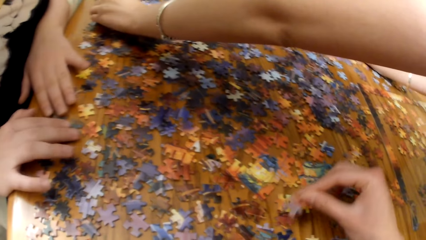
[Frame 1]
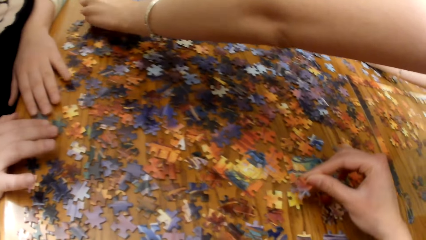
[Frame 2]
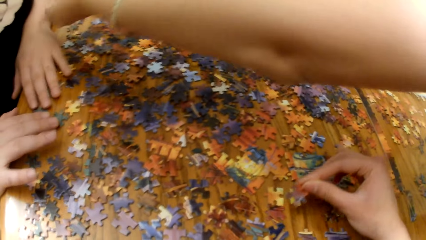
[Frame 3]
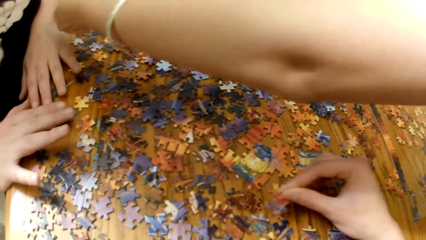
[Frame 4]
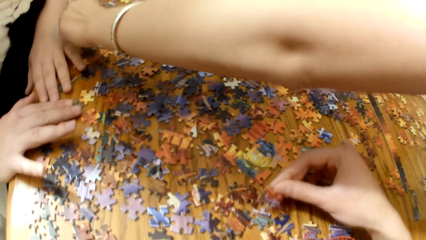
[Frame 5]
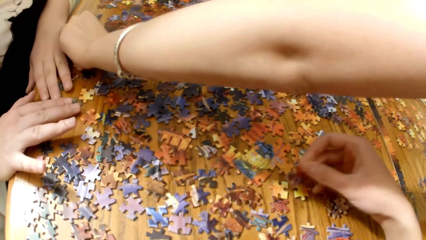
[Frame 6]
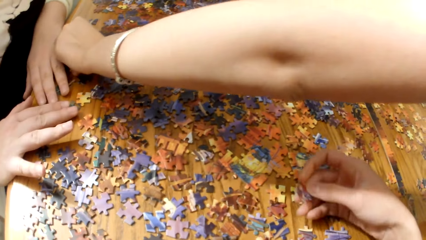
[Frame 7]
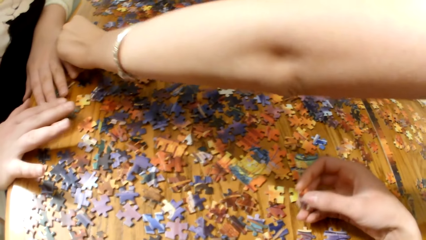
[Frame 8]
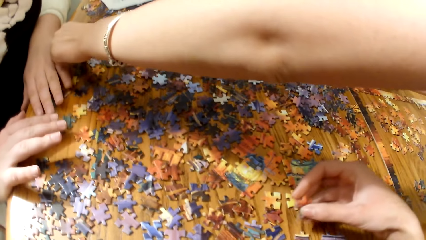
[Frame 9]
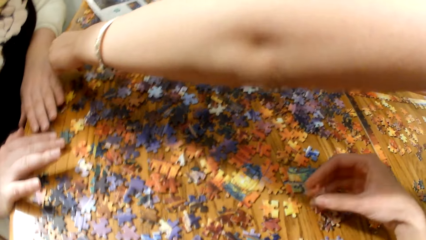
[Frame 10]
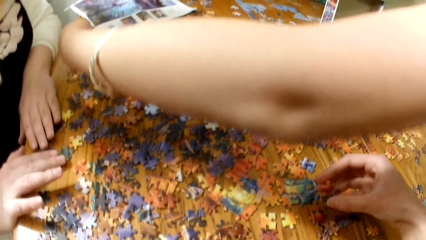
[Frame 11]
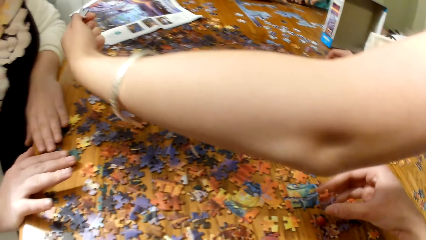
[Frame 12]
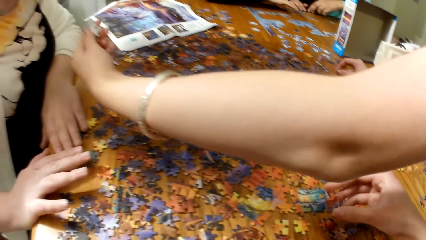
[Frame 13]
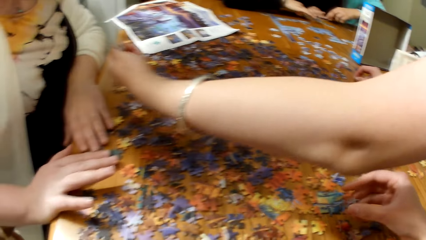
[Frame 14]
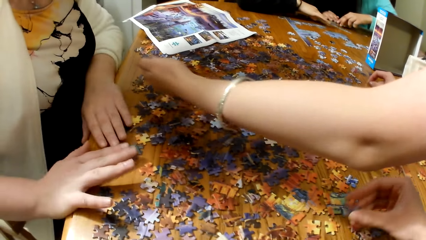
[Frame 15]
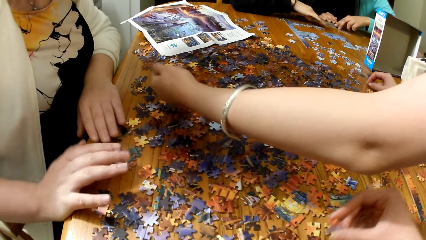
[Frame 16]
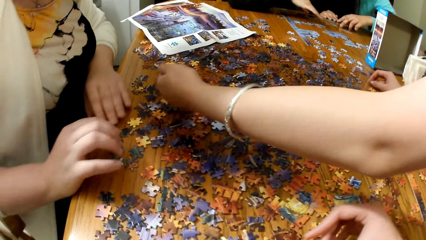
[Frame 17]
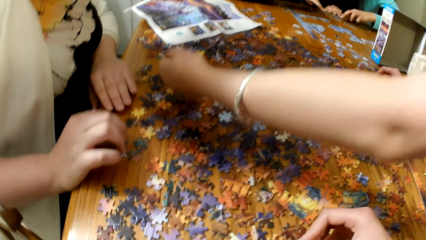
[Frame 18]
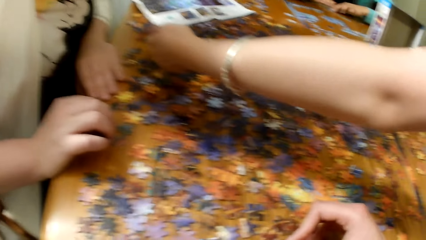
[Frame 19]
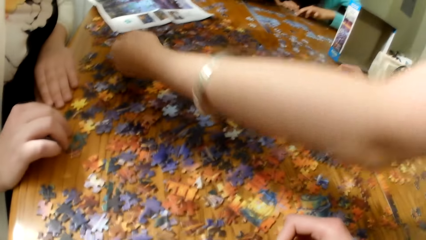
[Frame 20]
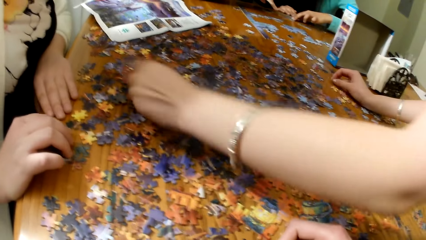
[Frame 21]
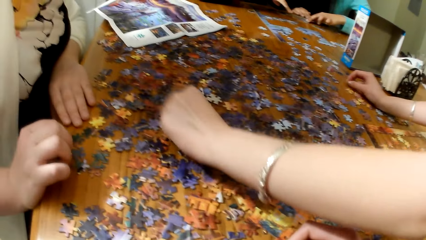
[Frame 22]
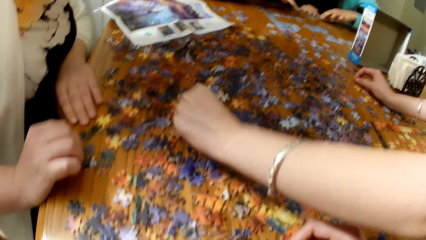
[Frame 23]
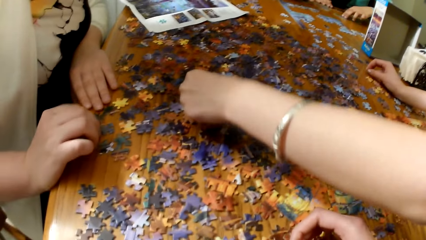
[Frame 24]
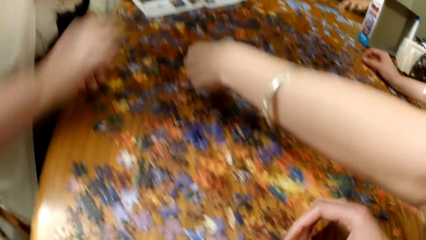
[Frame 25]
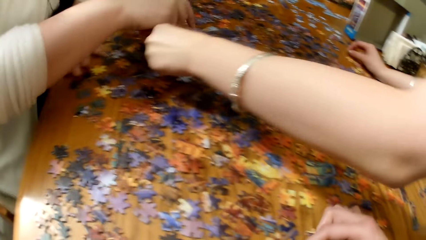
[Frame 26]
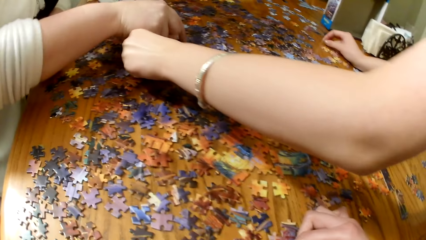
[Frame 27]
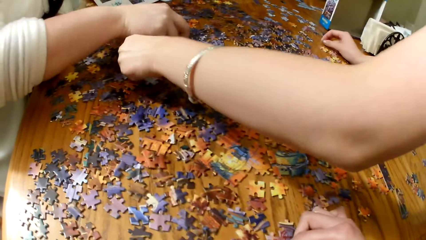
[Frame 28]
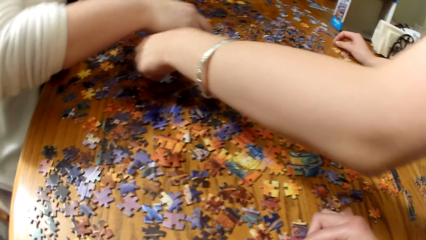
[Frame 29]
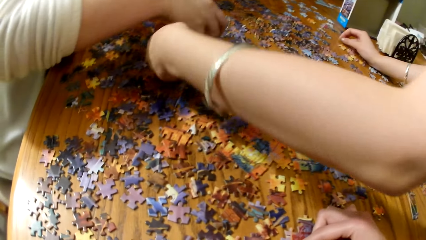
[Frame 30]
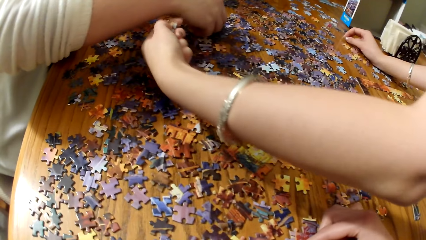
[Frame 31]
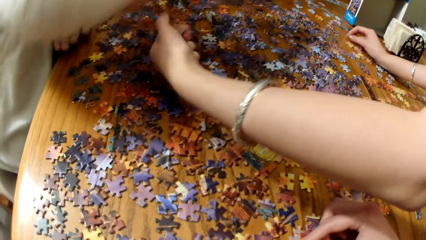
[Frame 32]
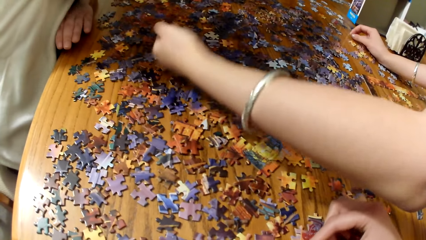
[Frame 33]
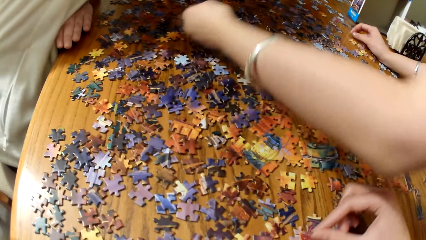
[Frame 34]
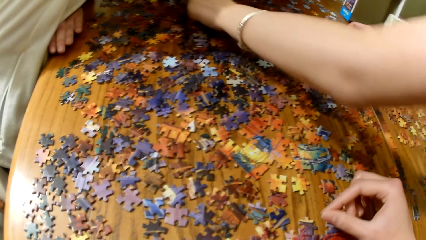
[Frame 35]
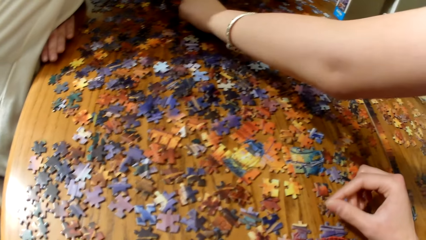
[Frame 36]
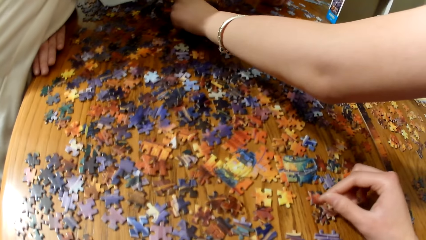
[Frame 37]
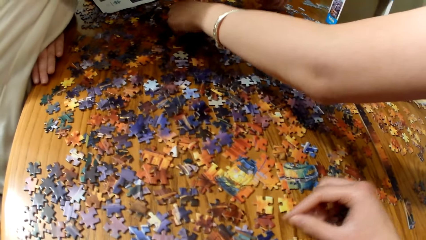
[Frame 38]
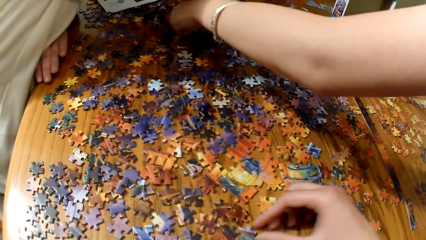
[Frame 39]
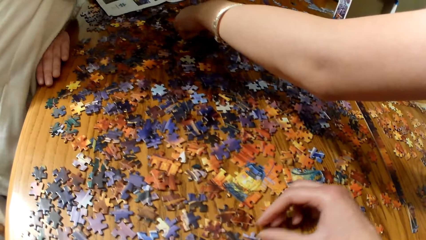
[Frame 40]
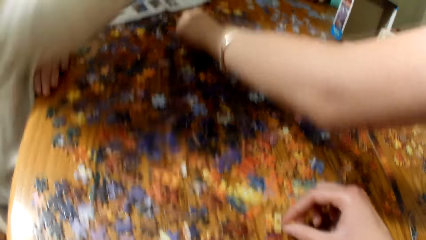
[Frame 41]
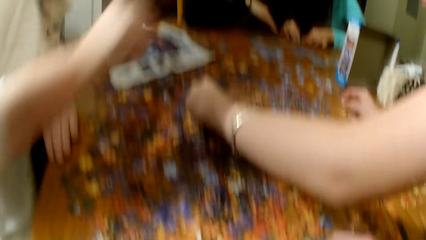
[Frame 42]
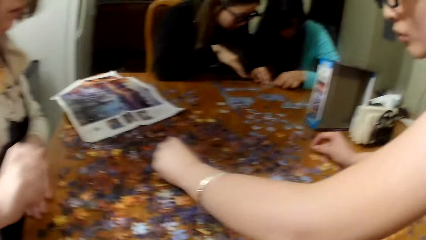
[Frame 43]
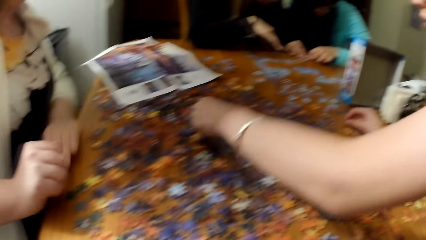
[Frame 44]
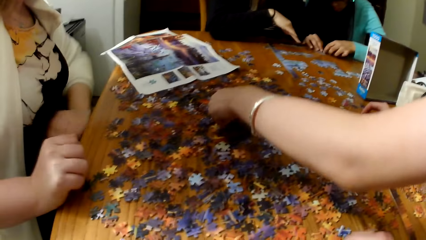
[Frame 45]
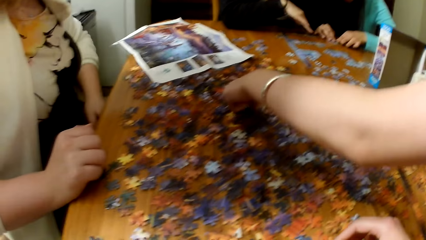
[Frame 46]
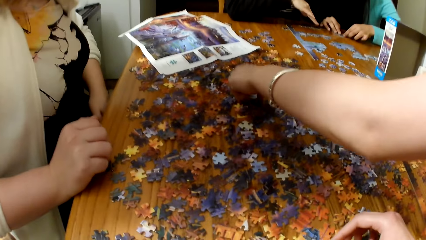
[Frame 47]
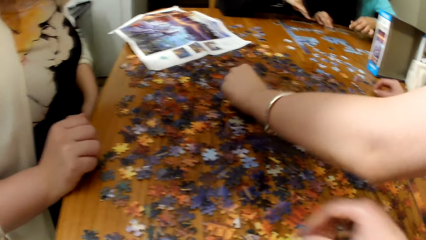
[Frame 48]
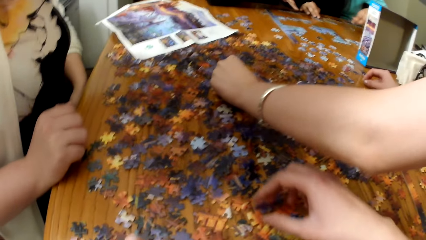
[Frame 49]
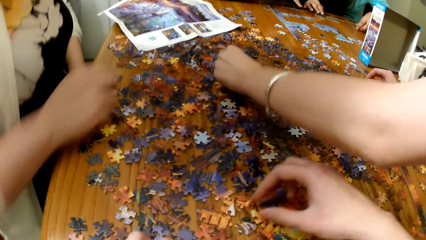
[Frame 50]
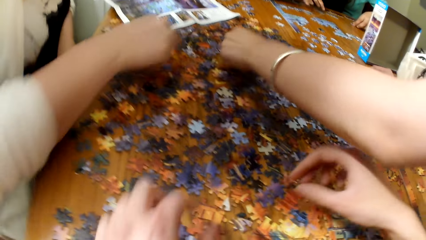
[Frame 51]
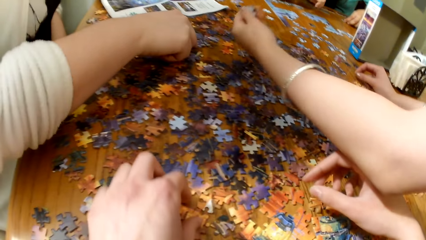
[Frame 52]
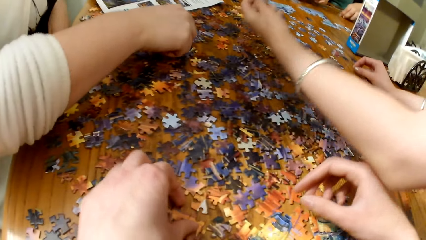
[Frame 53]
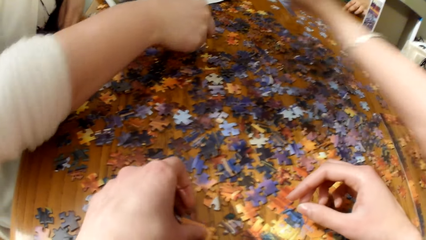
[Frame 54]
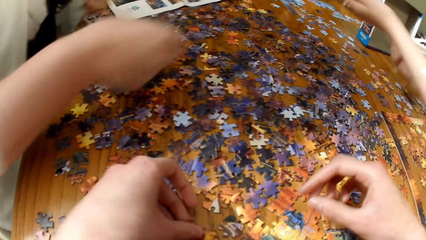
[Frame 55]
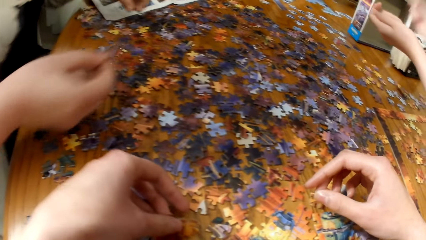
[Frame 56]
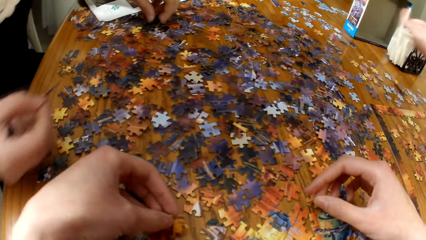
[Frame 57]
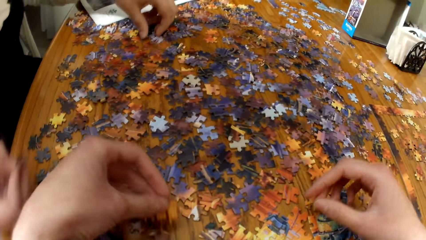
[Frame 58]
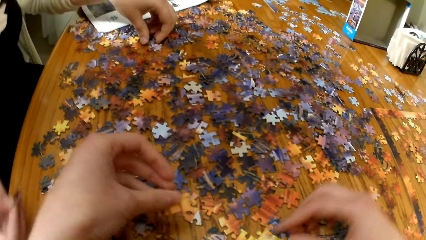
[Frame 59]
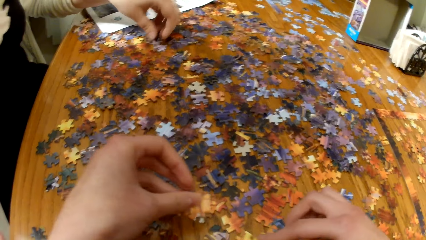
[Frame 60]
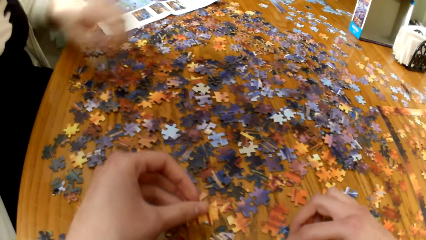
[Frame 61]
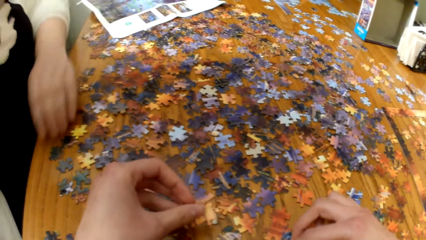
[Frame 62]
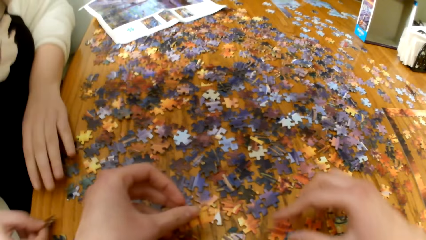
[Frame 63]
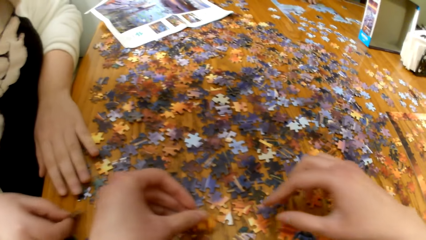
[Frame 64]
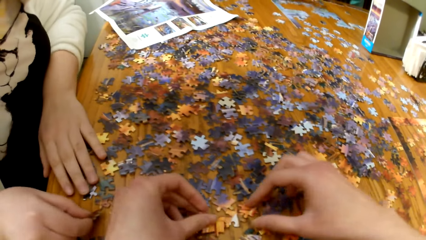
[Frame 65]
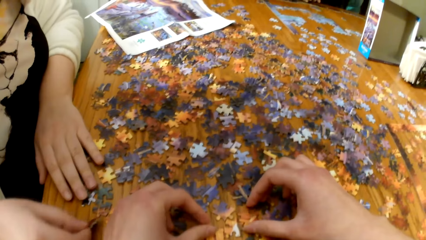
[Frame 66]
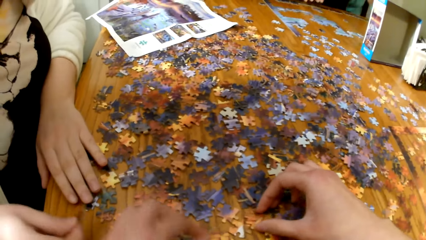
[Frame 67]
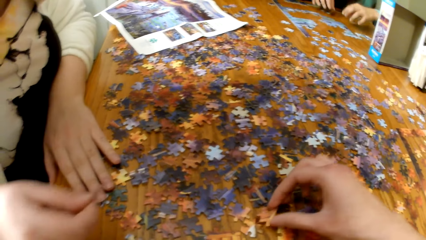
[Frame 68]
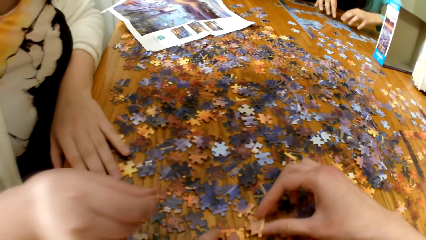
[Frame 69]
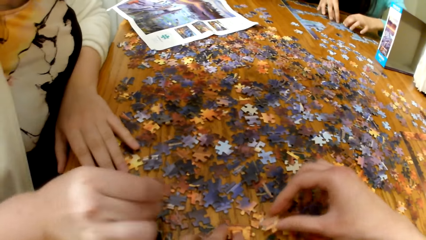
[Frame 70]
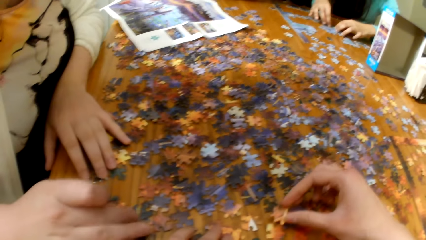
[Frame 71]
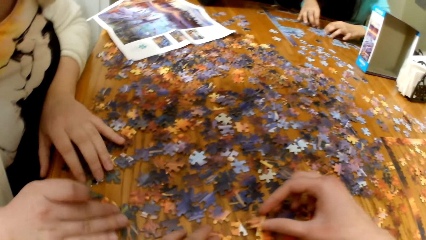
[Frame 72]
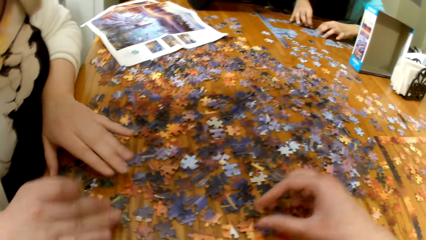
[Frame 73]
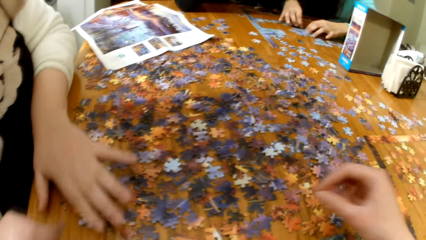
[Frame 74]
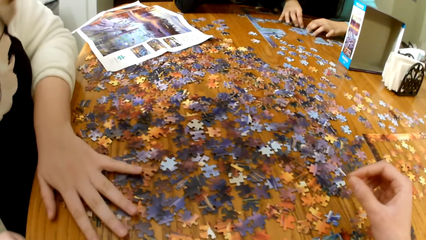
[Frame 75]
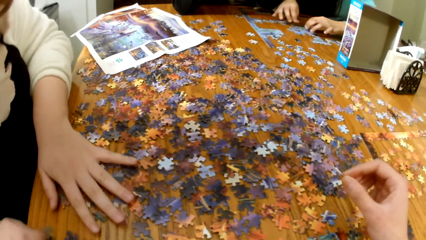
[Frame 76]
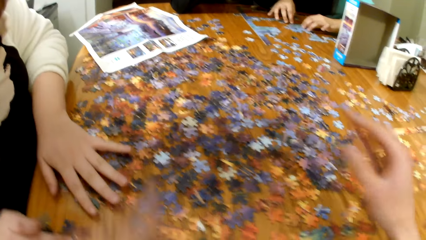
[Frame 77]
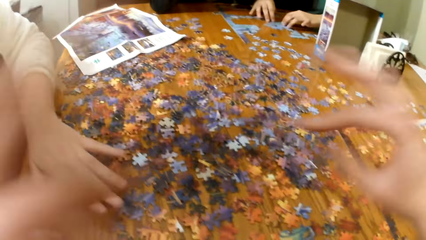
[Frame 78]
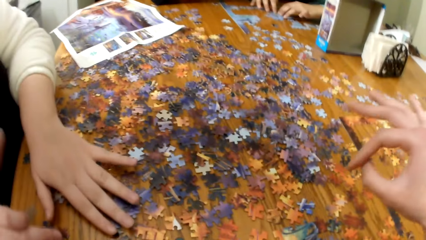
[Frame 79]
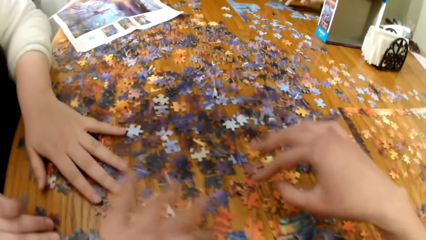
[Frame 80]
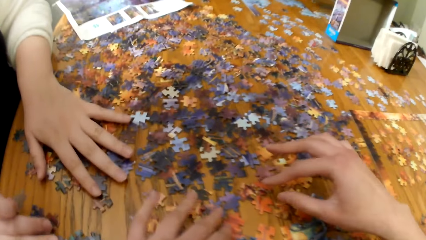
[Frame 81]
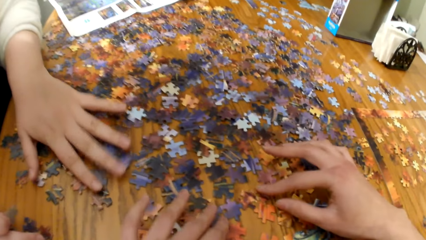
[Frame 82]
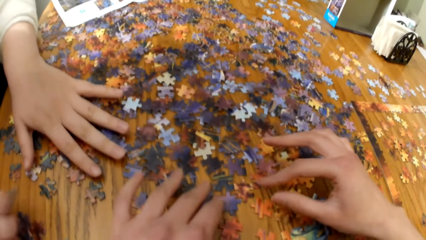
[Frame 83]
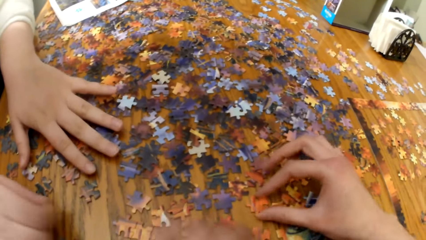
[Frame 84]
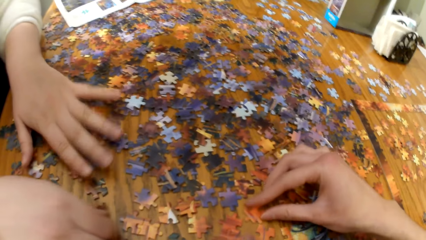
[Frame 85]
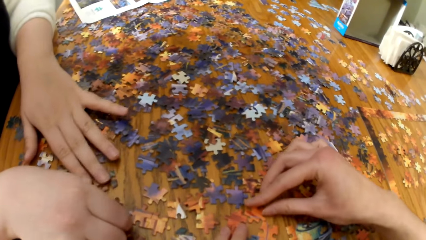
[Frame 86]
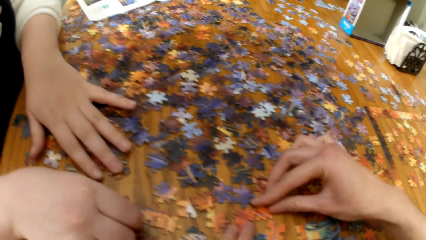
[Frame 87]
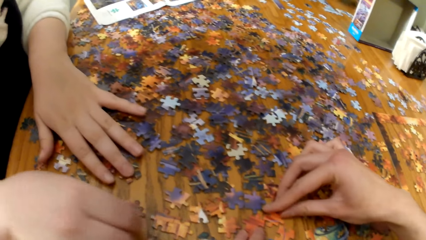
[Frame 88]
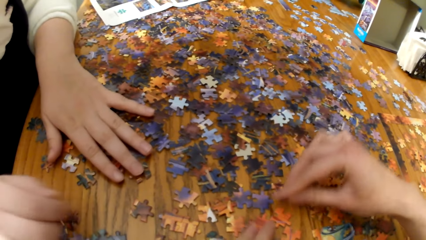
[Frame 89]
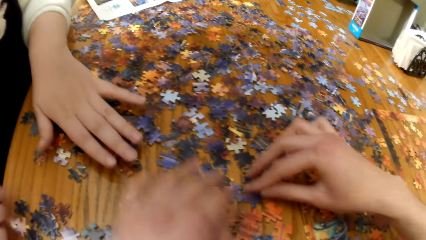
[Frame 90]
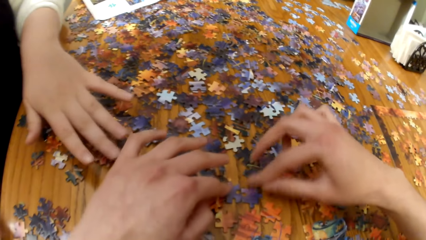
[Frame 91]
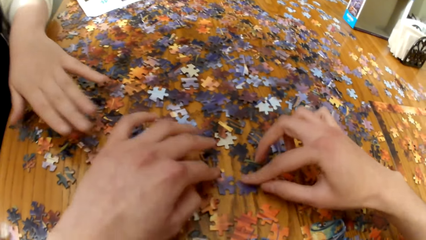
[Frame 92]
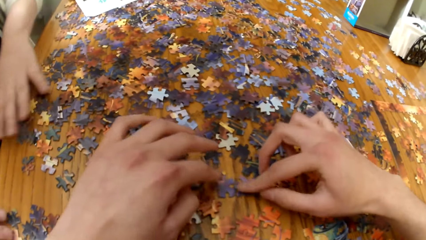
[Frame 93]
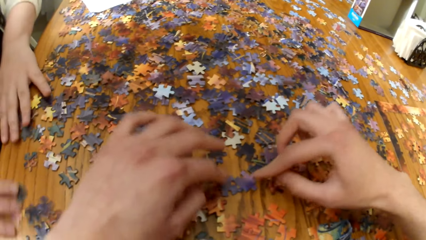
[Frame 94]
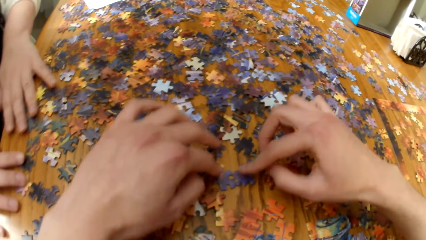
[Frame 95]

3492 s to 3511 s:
A lady picks up the jigsaw puzzle. The camera wearer puts the puzzle together. They play the jigsaw puzzle. Another lady plays the jigsaw puzzle. The camera wearer sorts the game pieces. They play the jigsaw puzzle. A woman sorts the game pieces. The other lady plays the jigsaw puzzle. The camera wearer plays the jigsaw puzzle.
